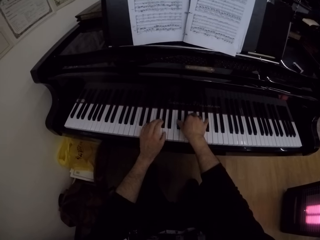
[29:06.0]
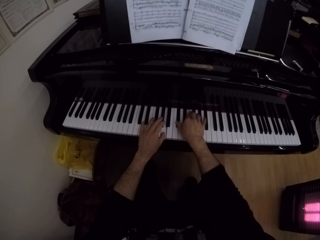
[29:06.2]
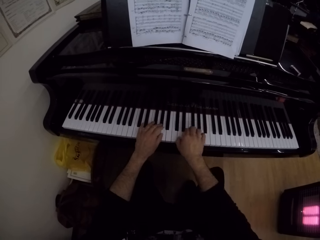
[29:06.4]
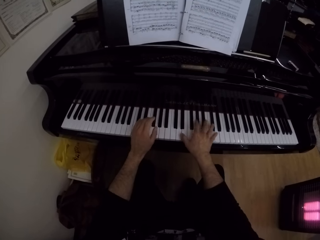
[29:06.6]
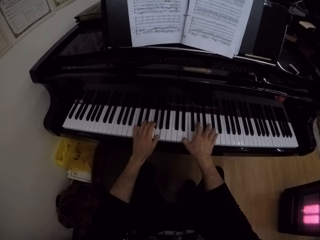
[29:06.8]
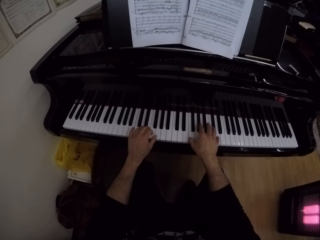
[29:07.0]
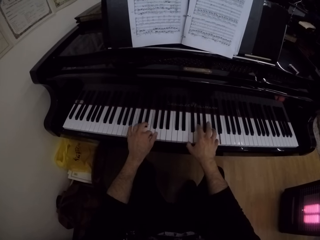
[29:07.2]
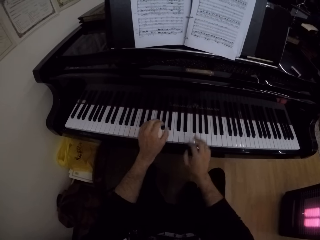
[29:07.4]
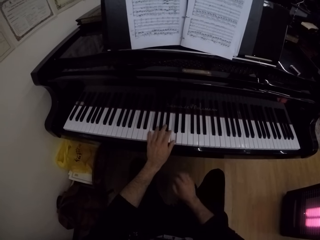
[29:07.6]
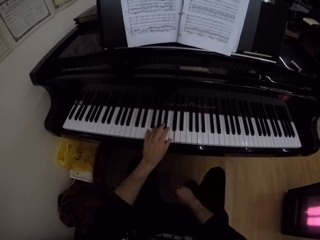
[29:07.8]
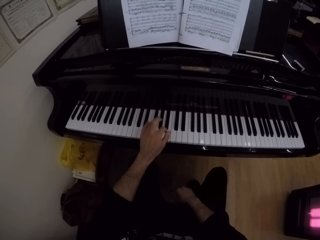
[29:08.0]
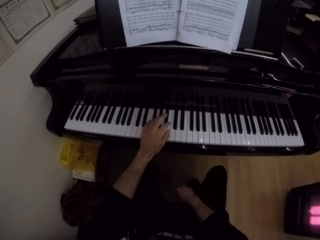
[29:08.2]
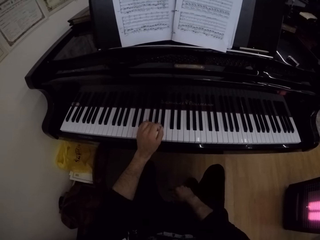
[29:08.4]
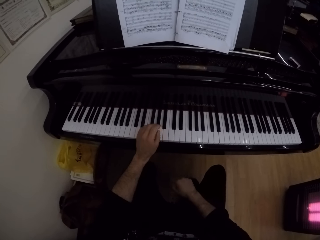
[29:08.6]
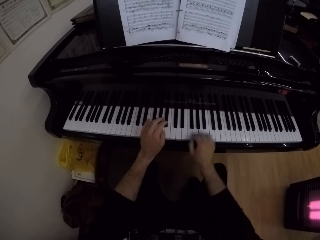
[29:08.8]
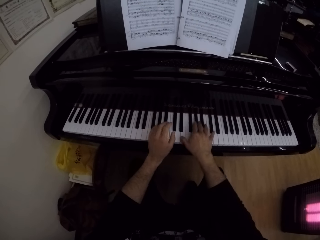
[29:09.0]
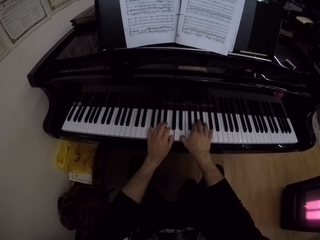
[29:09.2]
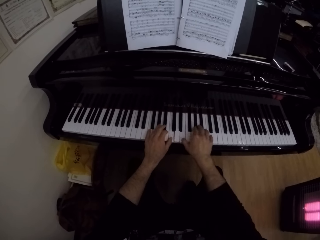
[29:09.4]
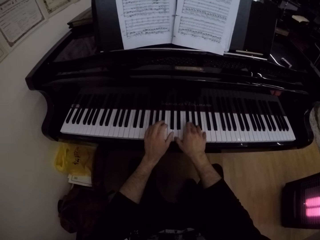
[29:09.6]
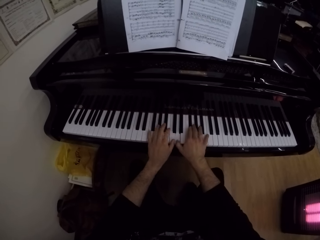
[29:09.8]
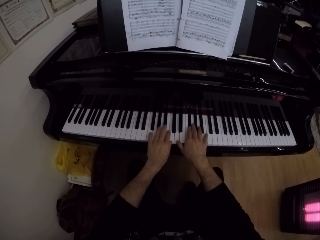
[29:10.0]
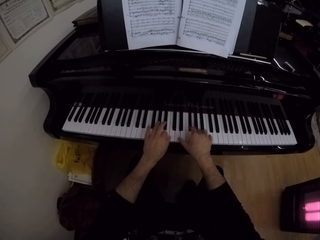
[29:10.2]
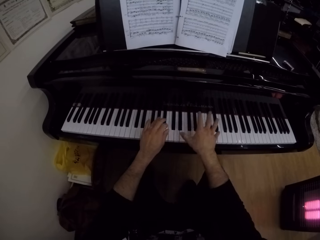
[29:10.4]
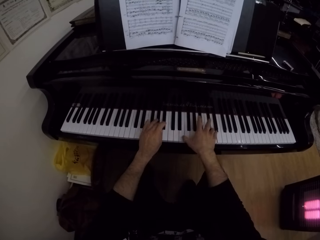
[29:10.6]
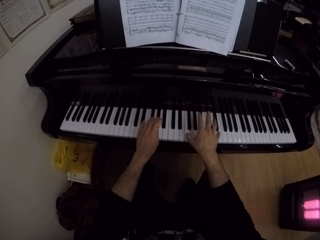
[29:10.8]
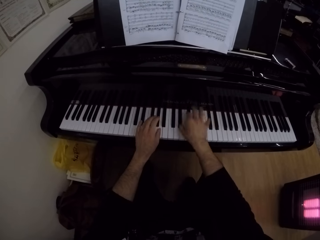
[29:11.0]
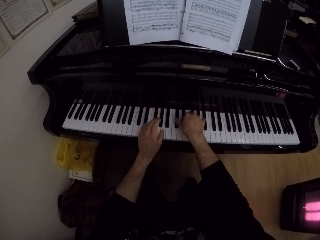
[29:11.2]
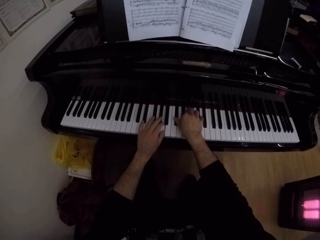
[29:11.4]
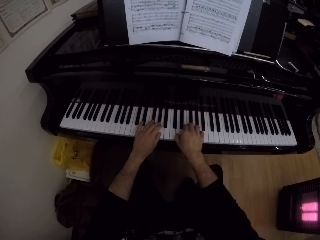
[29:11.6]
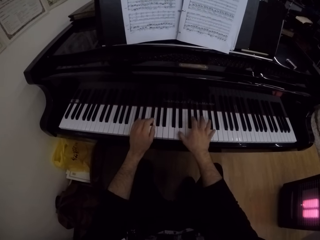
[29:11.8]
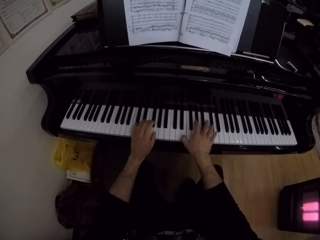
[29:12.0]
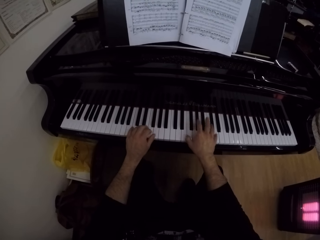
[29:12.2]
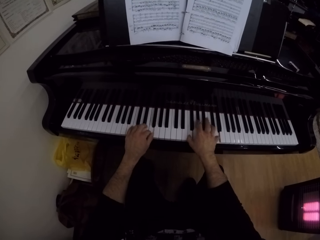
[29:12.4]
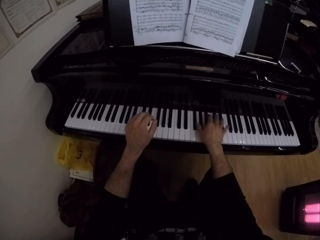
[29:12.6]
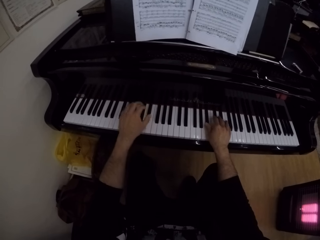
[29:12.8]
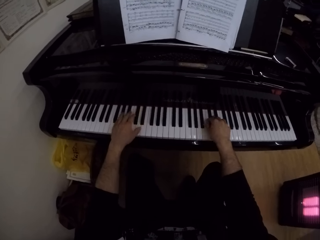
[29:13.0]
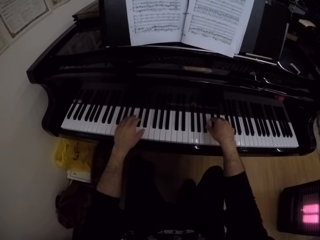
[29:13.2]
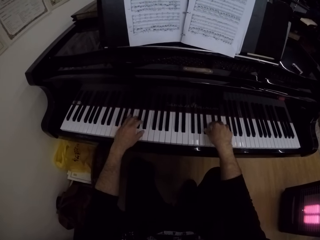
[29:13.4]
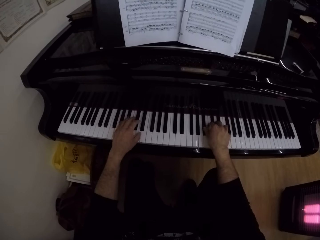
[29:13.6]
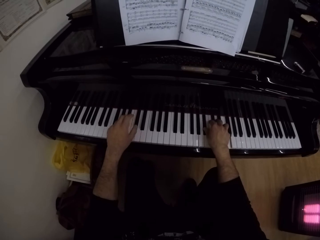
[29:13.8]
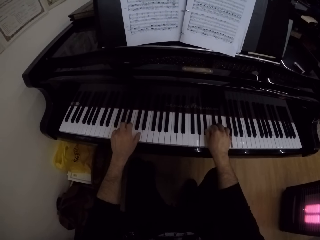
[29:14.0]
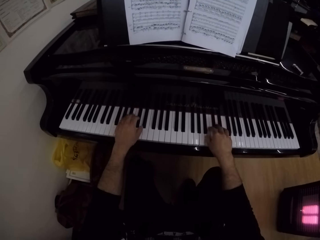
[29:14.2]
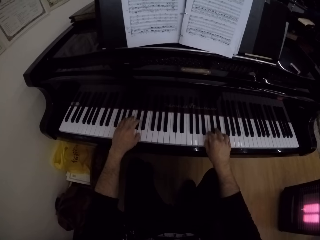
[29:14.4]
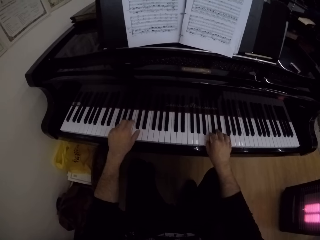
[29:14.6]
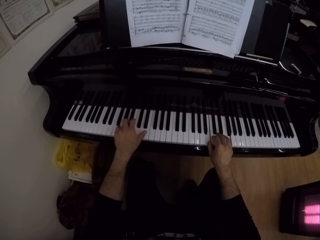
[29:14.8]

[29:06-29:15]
The camera wearer plays the piano with his left hand. He plays the piano with both his hands.

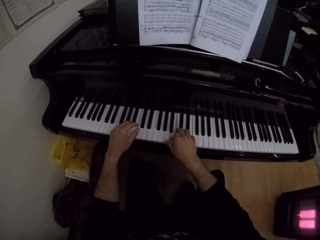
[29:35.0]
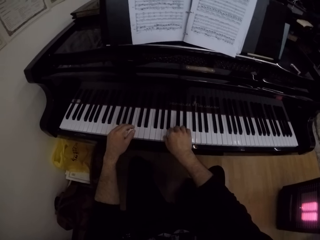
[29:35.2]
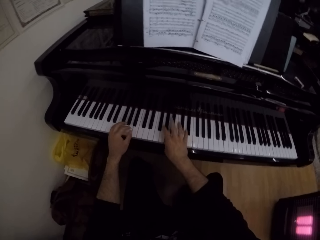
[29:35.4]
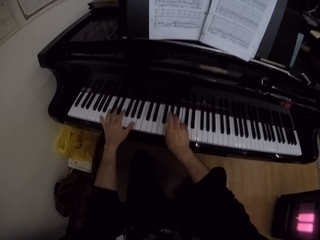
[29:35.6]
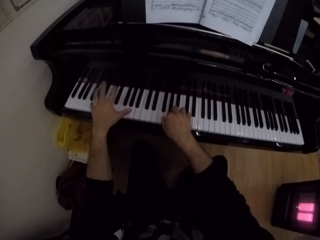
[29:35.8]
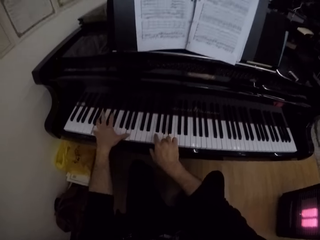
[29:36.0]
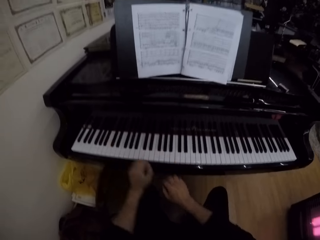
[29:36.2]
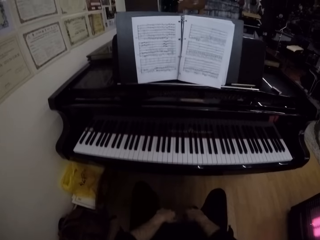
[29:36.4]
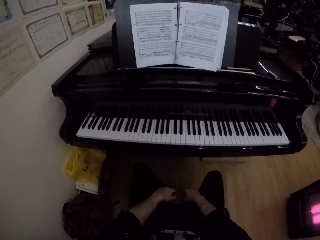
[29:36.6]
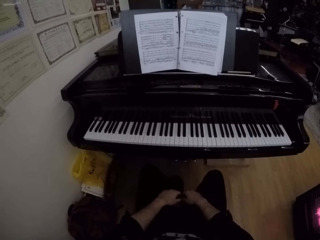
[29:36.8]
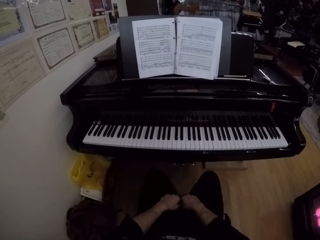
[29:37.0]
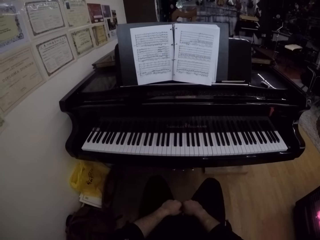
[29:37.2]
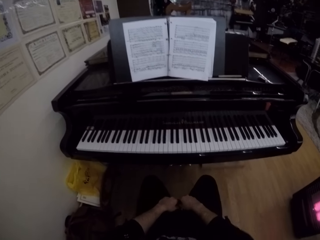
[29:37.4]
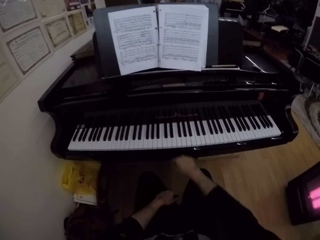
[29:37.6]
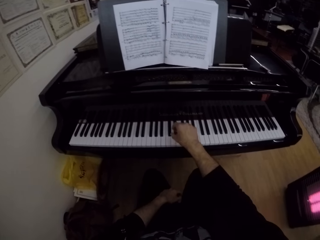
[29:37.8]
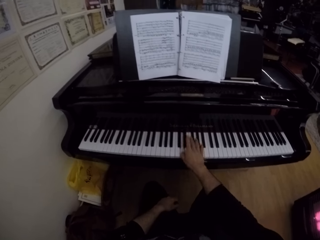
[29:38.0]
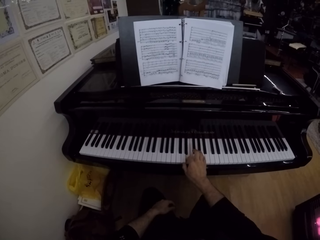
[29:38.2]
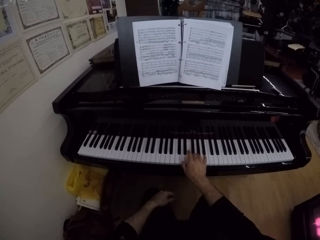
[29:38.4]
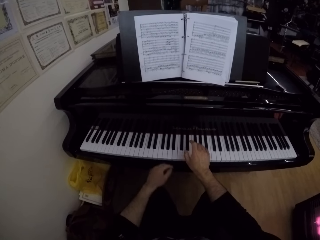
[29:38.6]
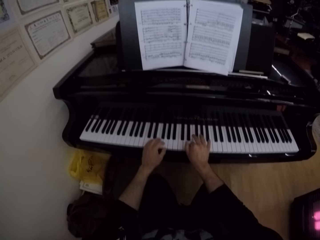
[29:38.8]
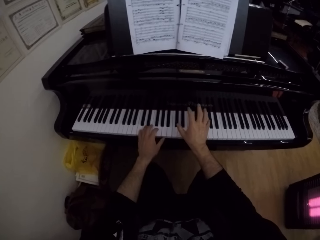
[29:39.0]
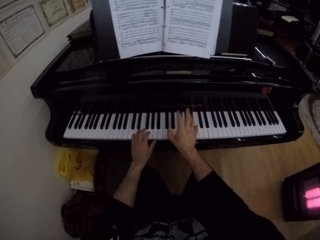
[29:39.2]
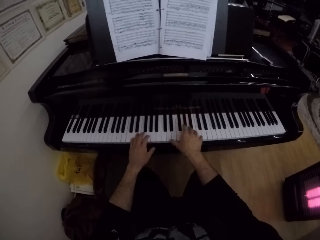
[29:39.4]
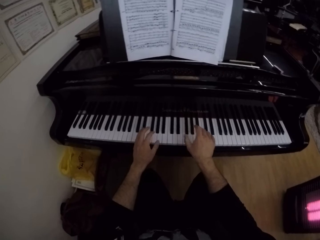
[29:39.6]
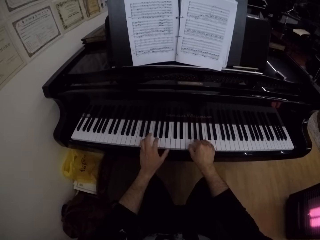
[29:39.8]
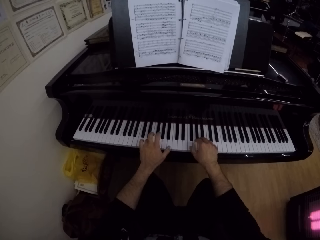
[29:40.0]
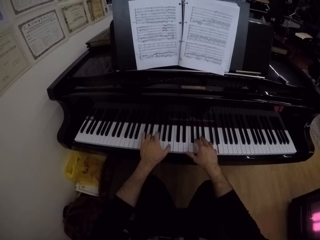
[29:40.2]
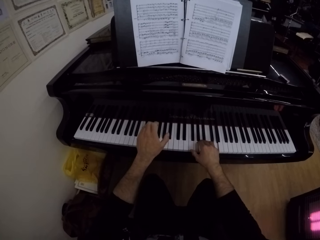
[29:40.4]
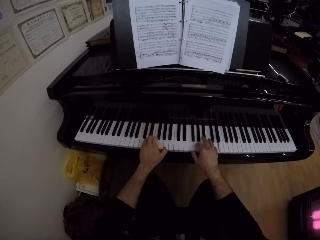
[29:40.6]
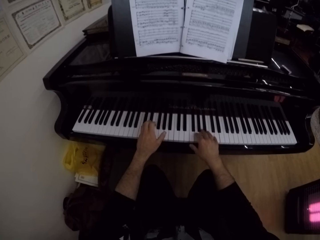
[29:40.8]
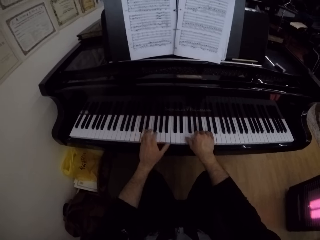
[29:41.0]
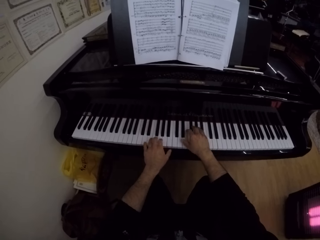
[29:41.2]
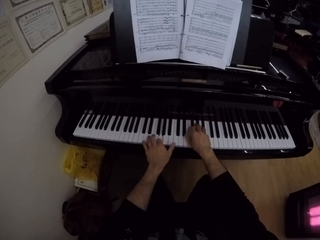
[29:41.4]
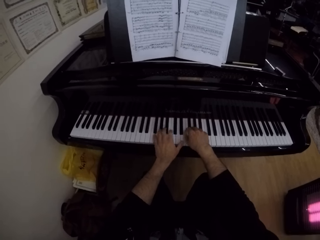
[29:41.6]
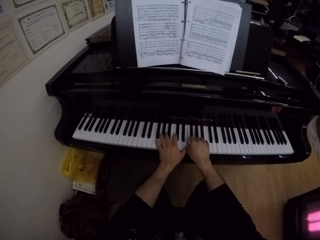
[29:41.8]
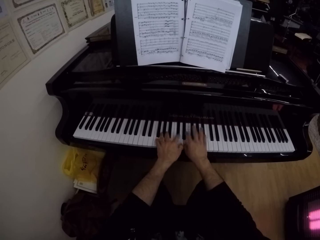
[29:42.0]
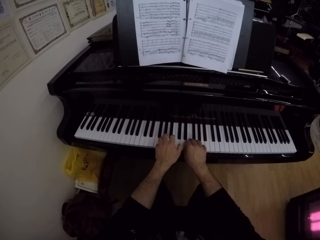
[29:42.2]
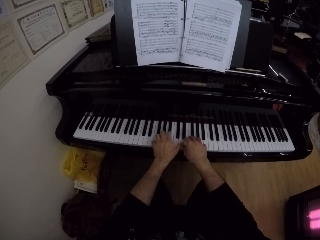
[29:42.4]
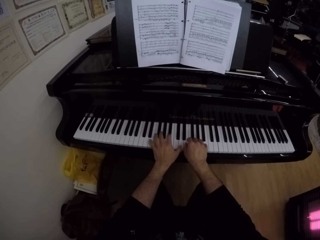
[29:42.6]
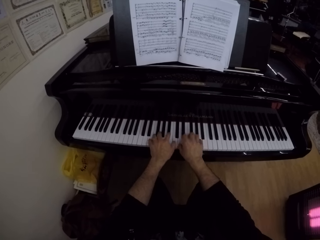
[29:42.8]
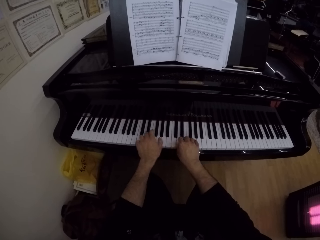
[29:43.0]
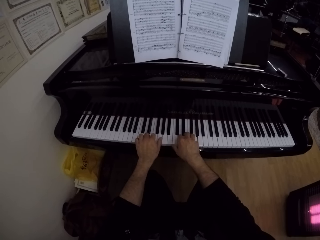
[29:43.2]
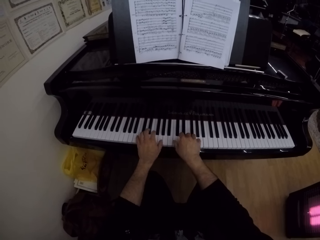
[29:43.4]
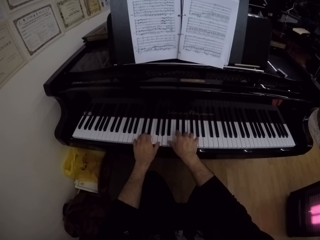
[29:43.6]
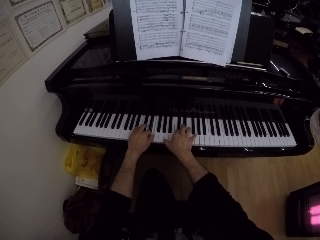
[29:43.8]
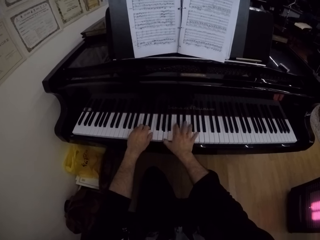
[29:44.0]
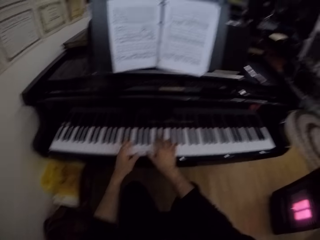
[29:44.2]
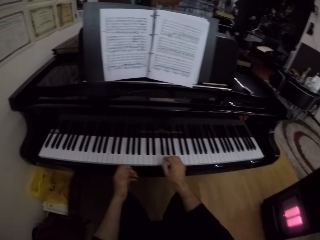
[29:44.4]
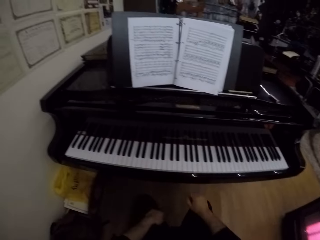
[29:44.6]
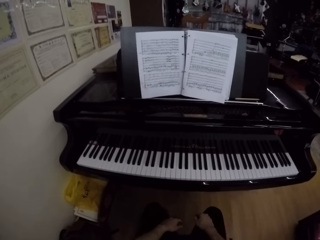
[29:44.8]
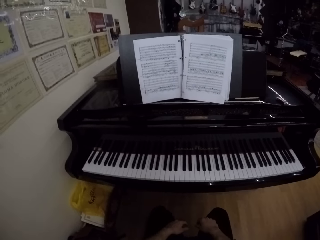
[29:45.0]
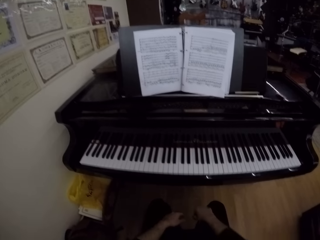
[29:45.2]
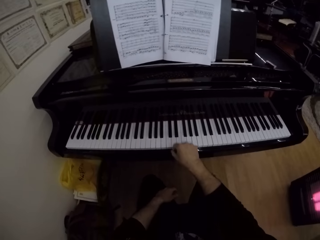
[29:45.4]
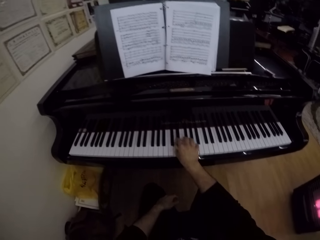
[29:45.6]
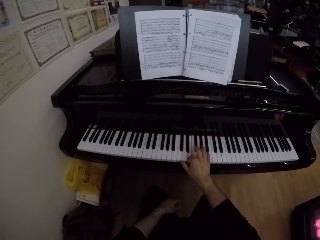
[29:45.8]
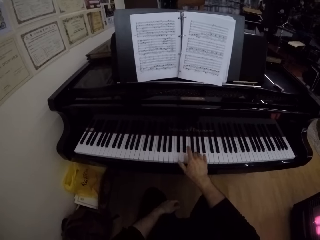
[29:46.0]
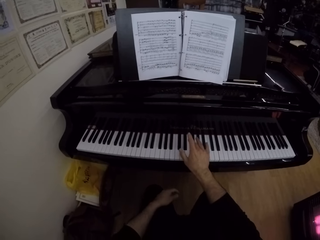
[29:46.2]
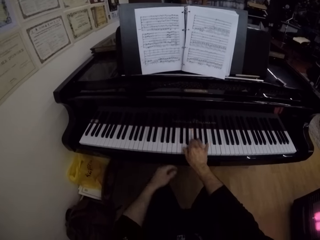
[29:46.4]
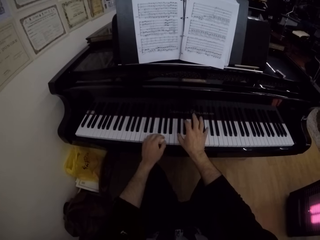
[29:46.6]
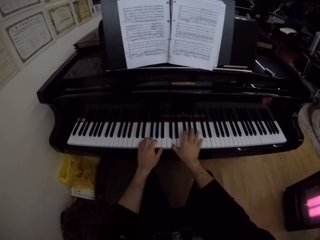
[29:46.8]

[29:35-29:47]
The camera wearer takes both his hands off the piano. He moves both legs in the room. He plays the piano with his right hand. He plays the piano with both his hands. He takes both his hands off the piano. He plays the piano with his right hand.
